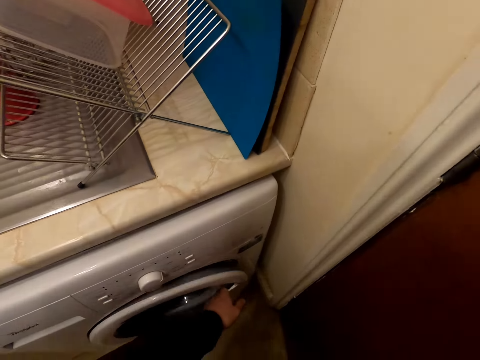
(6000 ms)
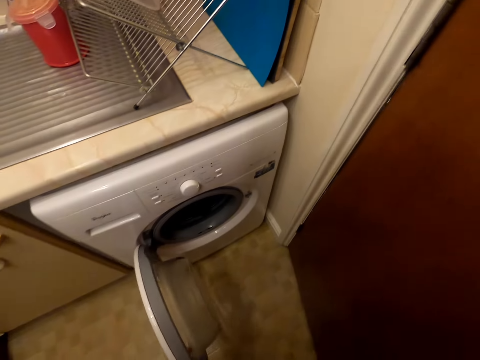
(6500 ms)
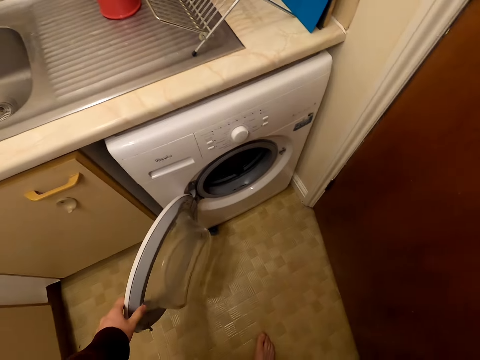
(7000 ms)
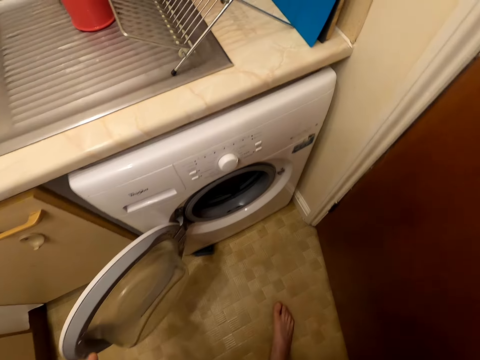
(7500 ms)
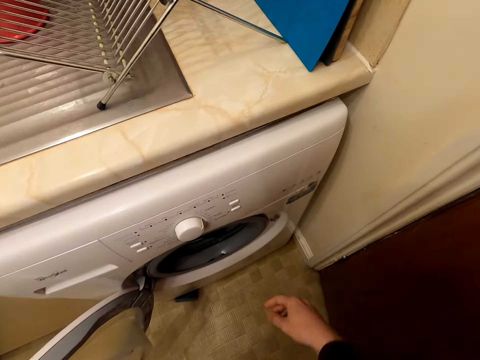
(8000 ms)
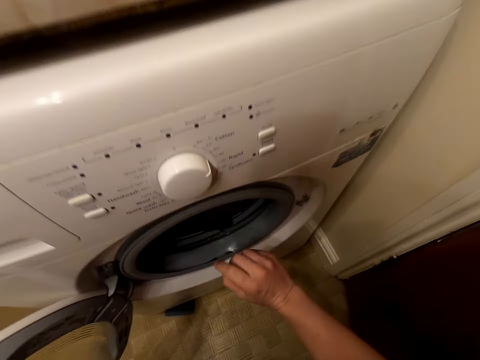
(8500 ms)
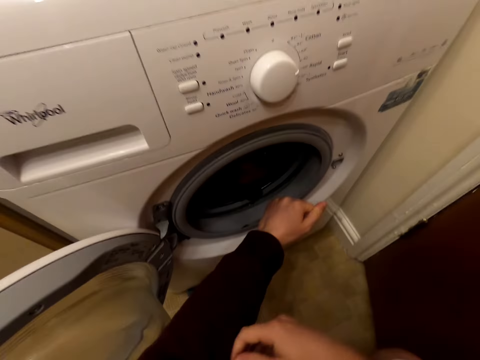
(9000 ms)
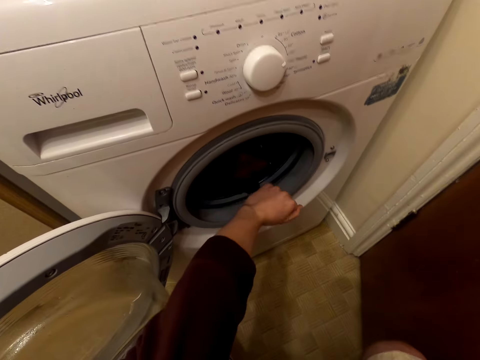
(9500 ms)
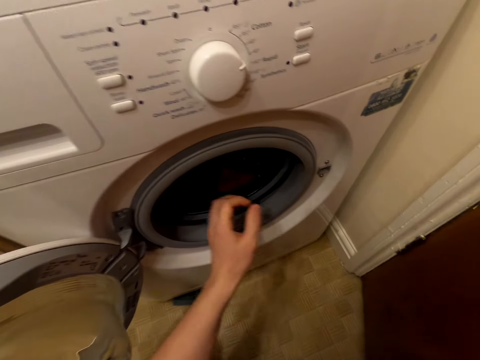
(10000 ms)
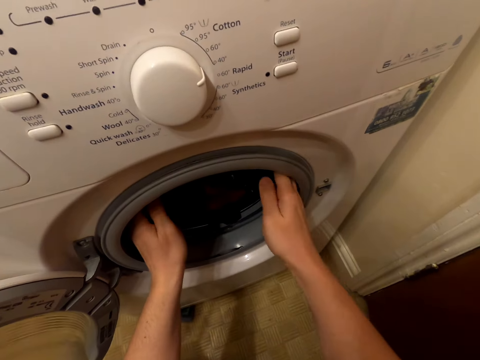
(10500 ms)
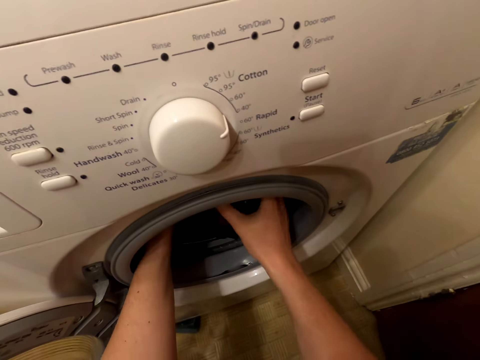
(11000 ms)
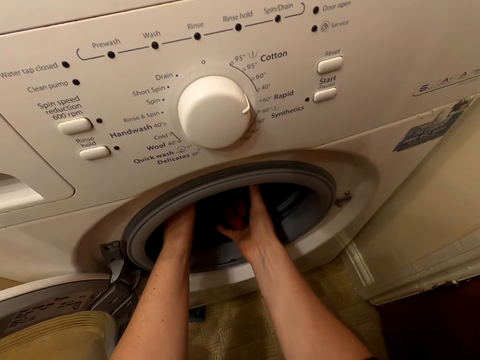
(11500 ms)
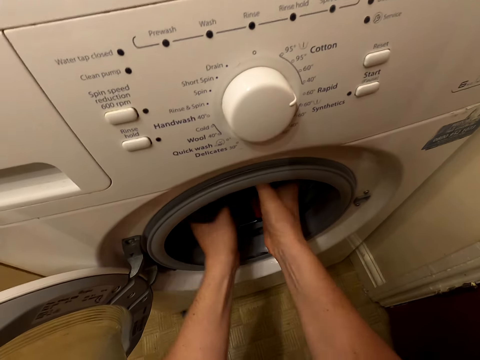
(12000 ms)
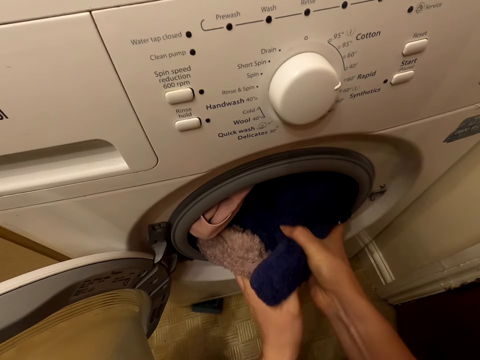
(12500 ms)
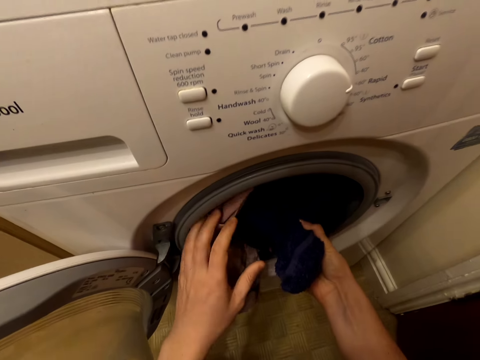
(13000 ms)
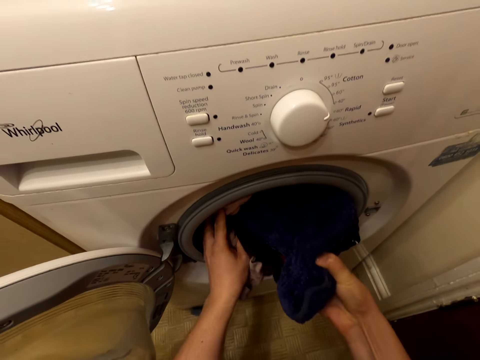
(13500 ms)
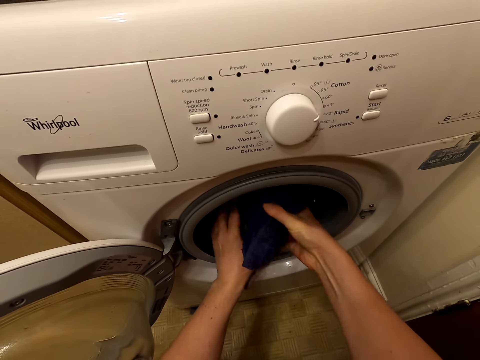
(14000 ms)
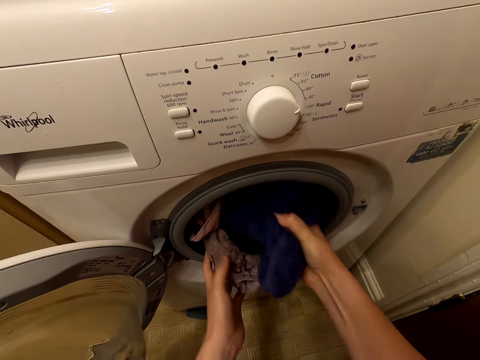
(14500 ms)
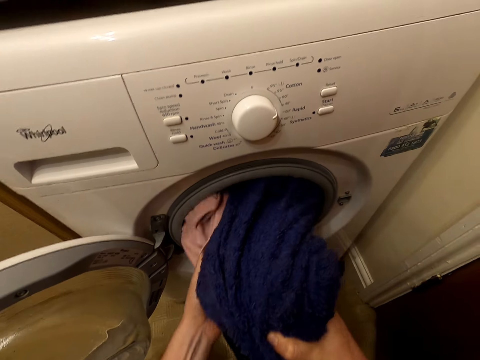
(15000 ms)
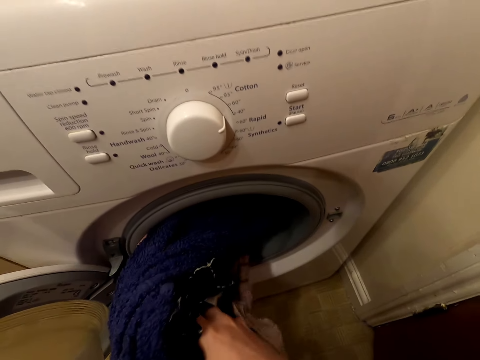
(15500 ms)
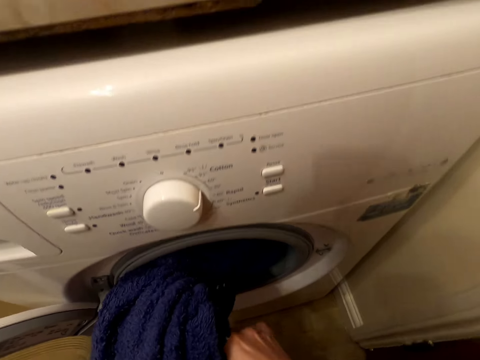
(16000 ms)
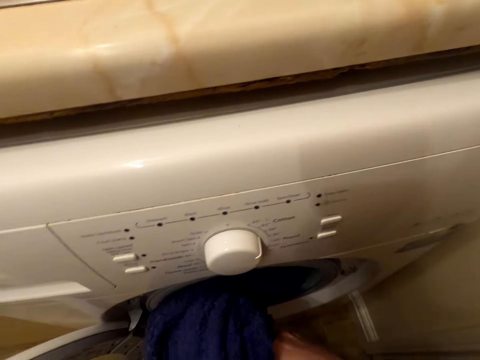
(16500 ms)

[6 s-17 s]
The camera wearer opens the door to the washing machine. They remove clothes in the washing machine.

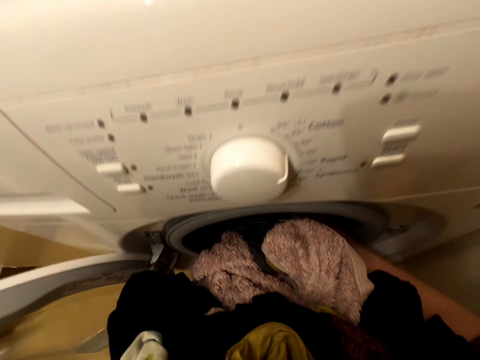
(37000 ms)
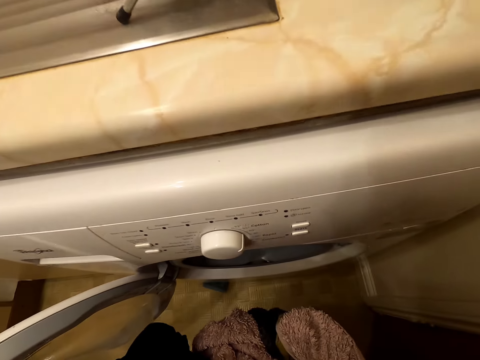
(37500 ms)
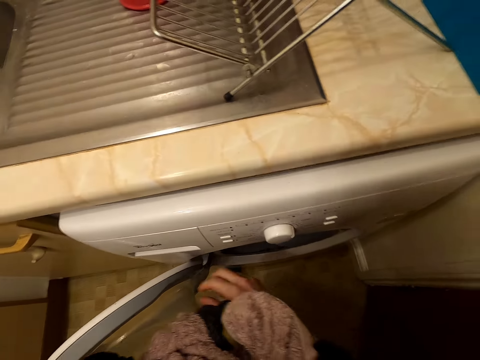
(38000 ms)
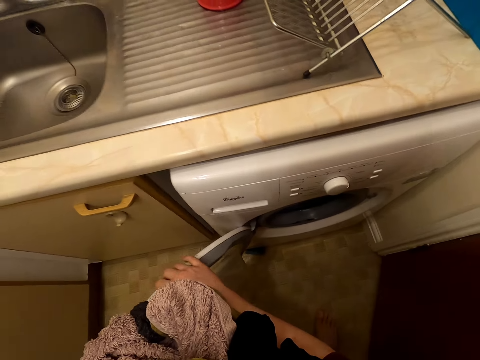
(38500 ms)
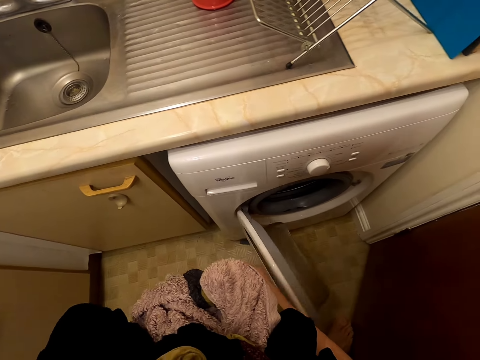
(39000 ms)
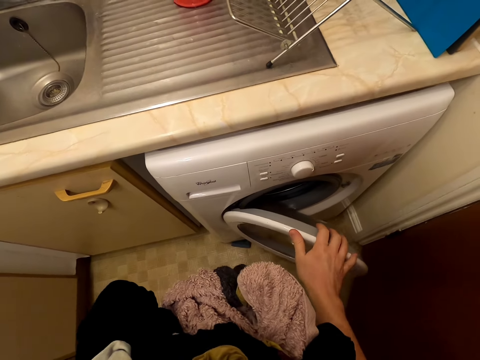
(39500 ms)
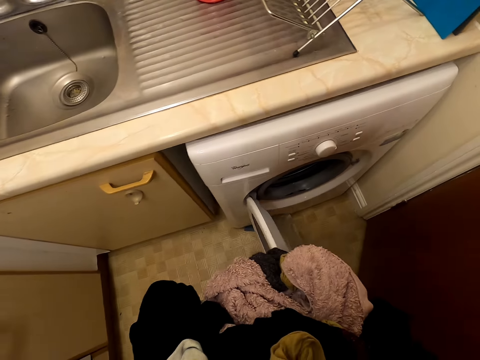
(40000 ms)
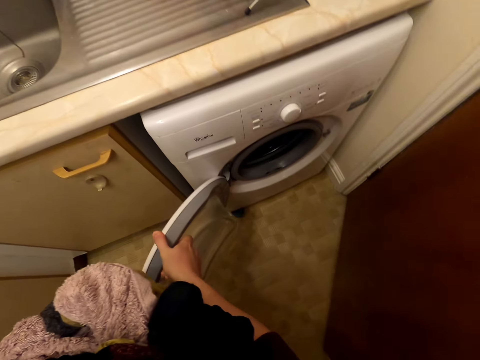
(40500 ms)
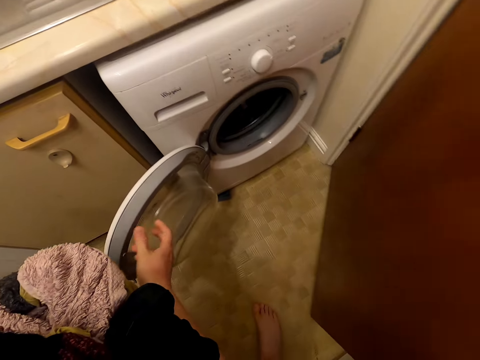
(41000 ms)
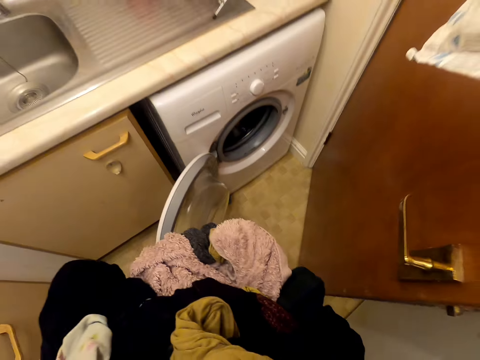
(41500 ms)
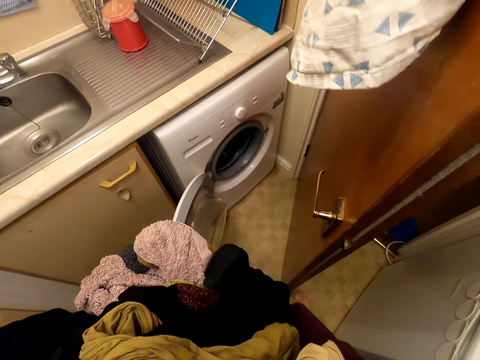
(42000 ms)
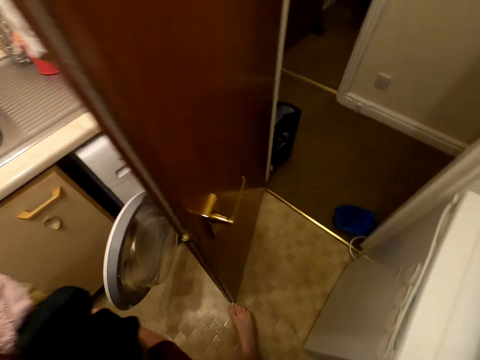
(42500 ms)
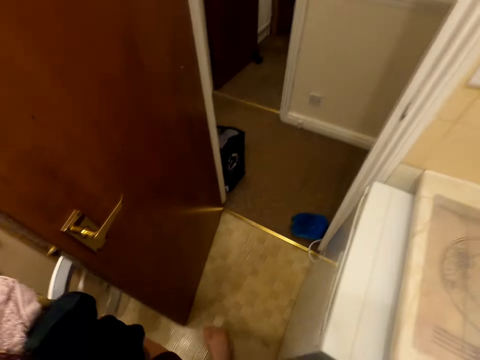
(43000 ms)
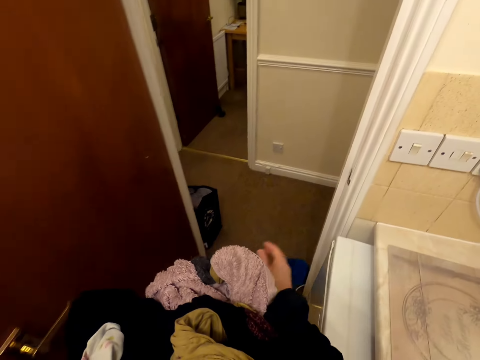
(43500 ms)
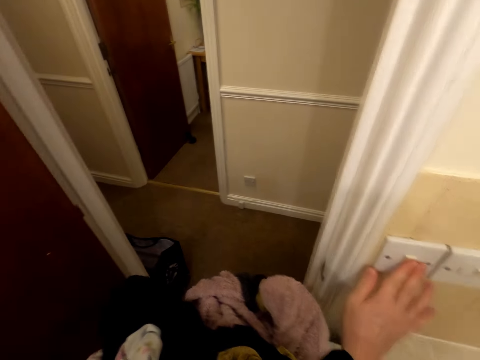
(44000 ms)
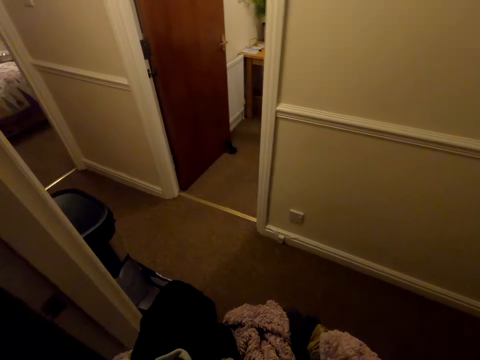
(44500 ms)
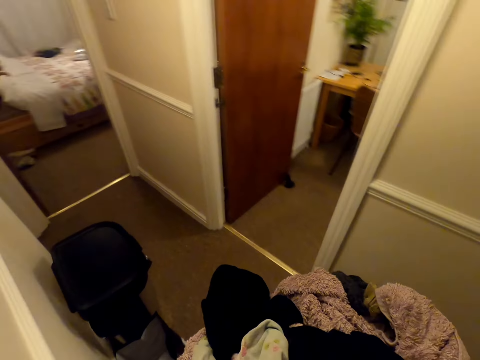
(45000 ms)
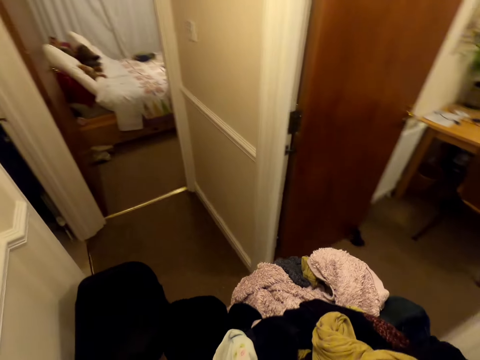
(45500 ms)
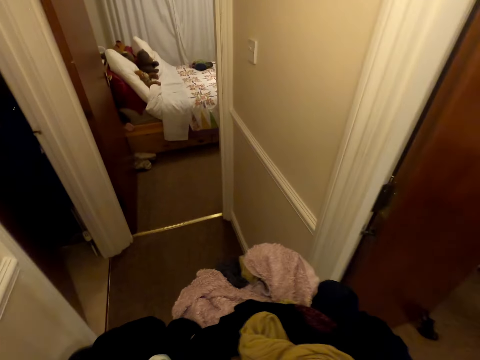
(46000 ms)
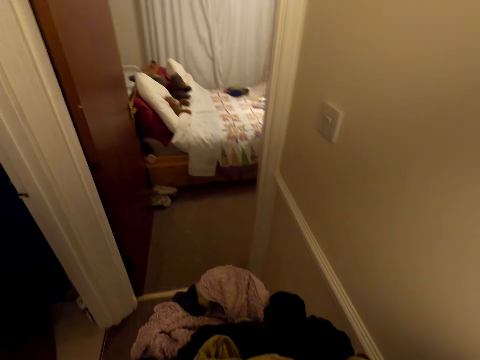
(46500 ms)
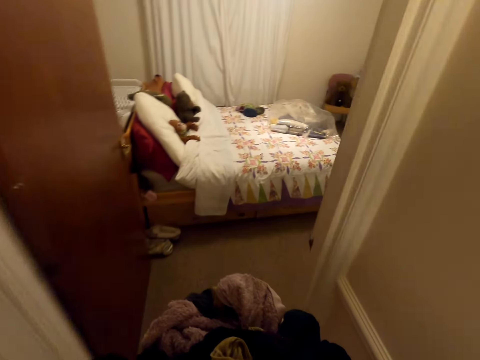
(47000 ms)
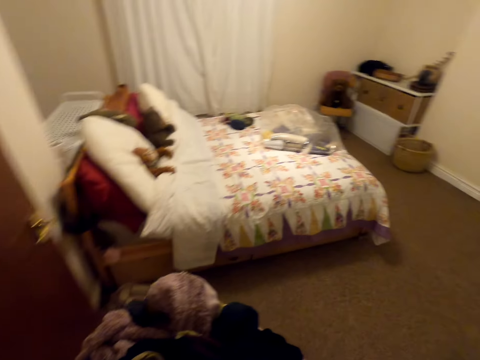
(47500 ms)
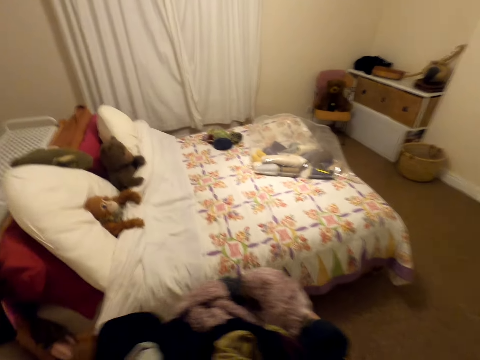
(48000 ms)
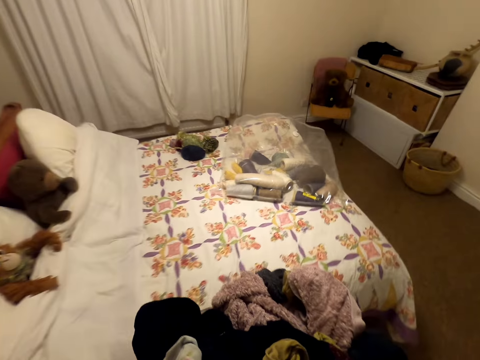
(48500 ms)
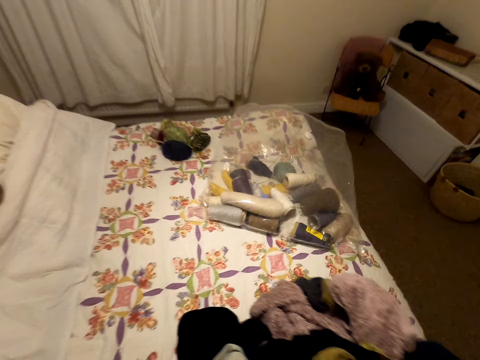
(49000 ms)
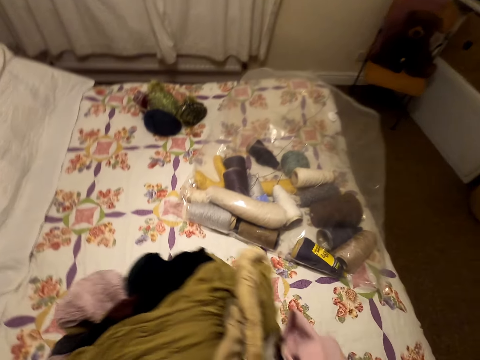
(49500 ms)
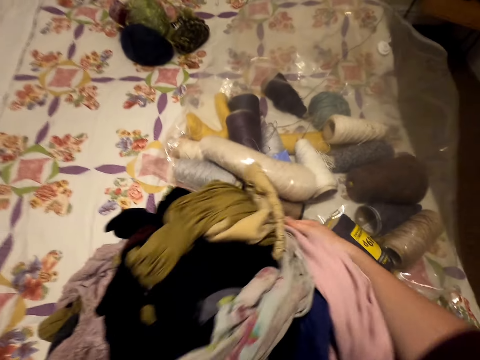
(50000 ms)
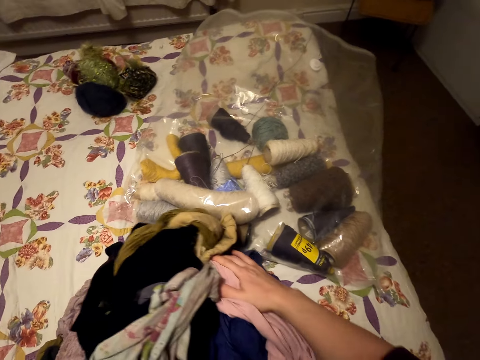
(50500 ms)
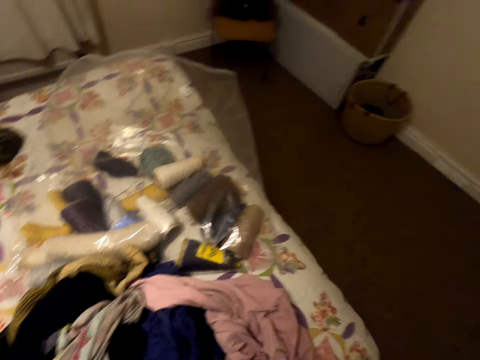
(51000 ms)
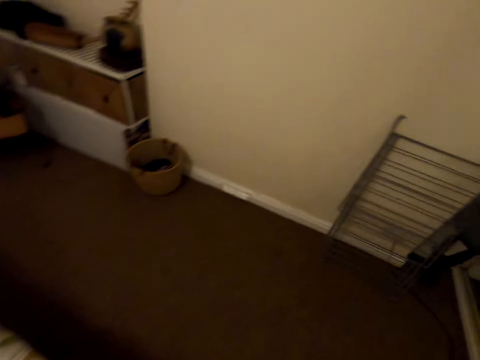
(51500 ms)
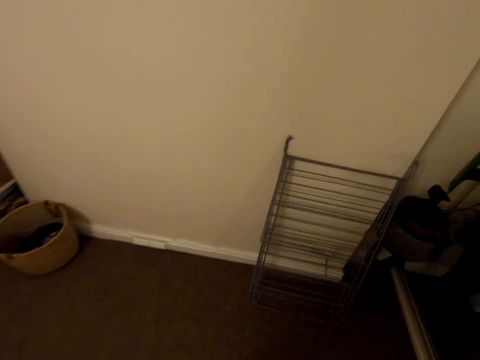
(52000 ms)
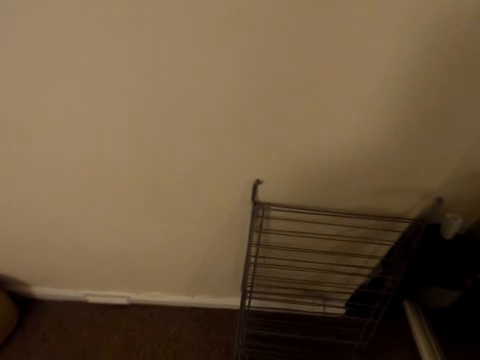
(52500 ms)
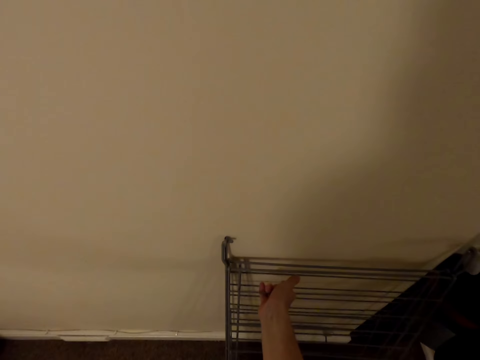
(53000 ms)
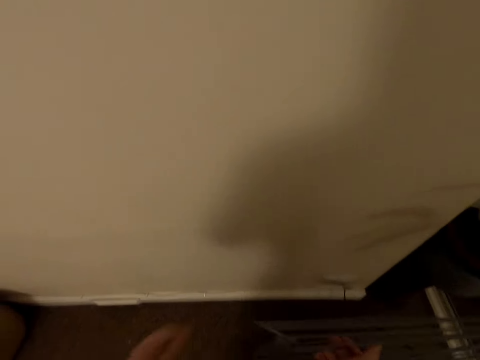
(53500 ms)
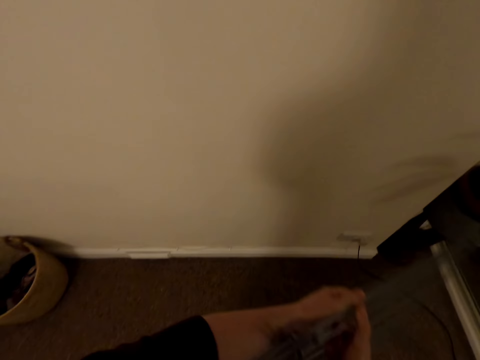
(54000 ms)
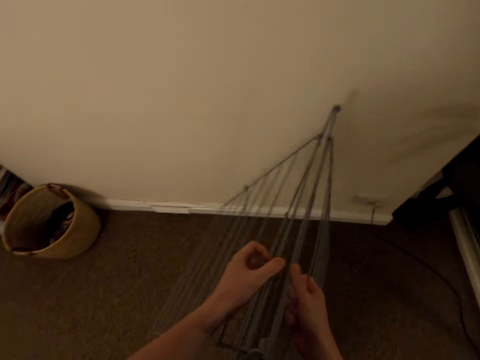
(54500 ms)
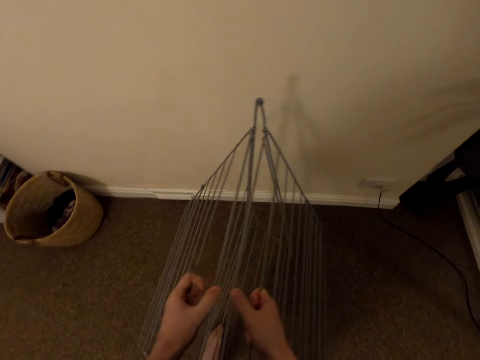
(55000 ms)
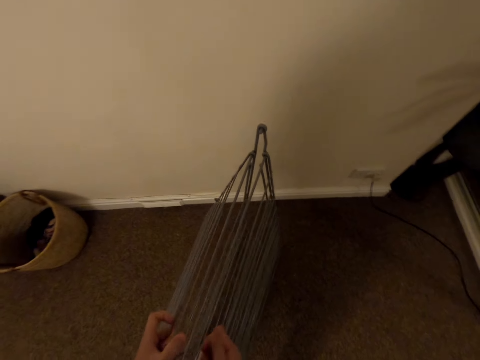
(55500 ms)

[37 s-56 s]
The camera wearer pushes the door to the washing machine. They pull the door to the washing machine. They pull the door again. They switch off the light. They carry the clothes. They place the clothes on the bed. They move around the room. They grab the cloth rack or clothes hanger. They assemble the cloth rack.
